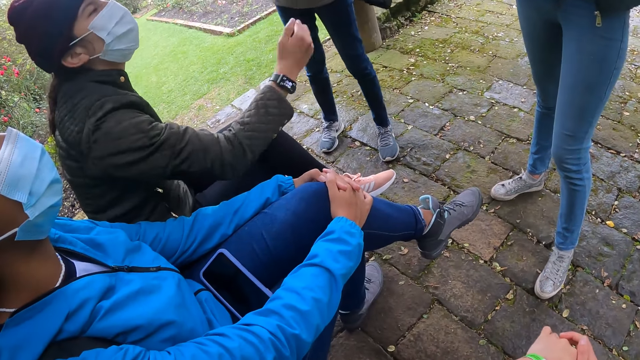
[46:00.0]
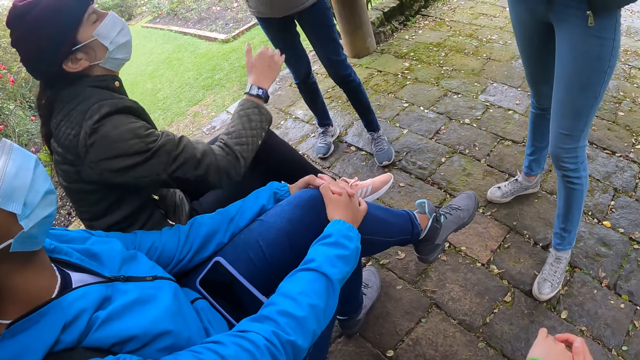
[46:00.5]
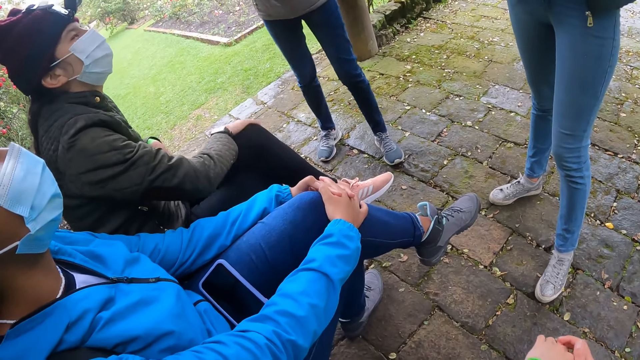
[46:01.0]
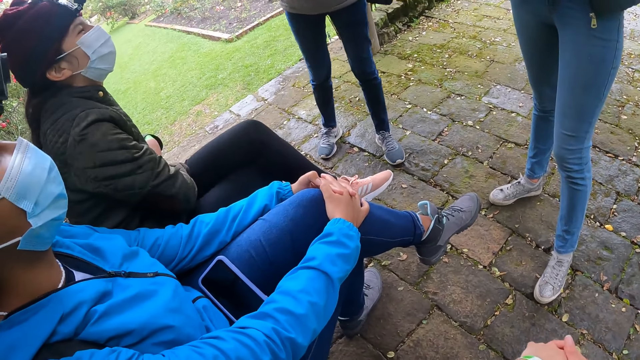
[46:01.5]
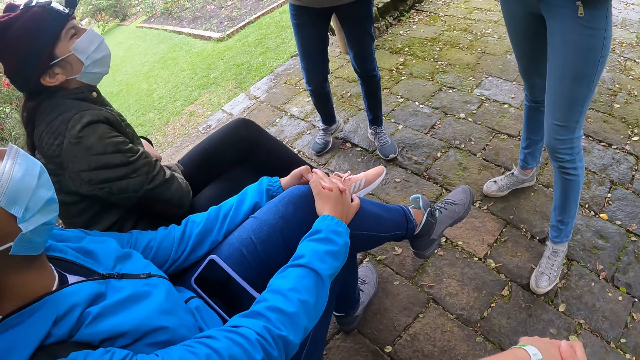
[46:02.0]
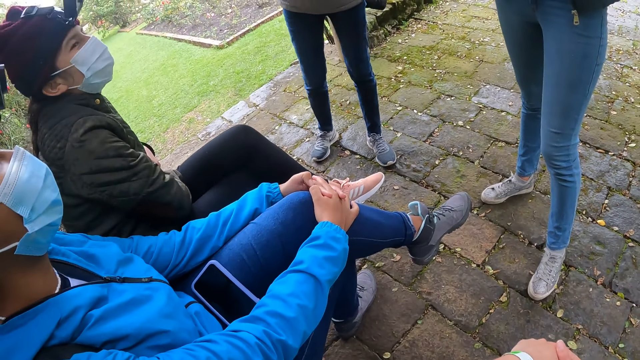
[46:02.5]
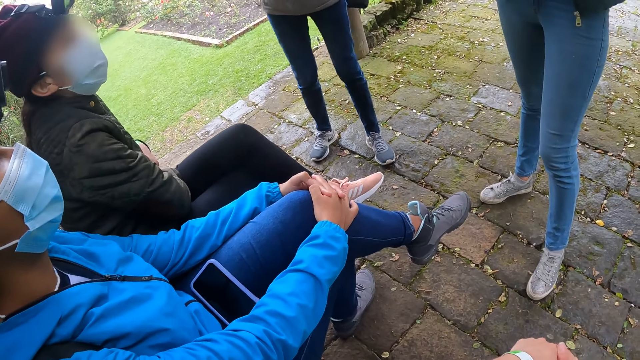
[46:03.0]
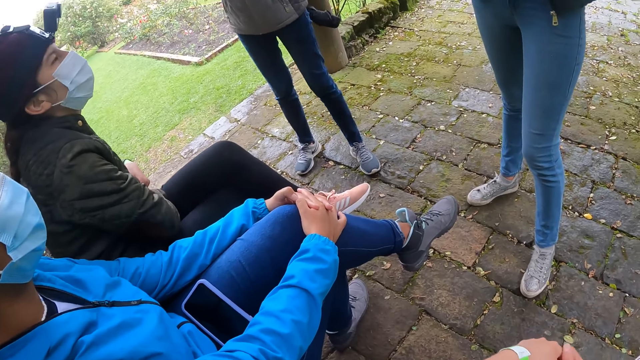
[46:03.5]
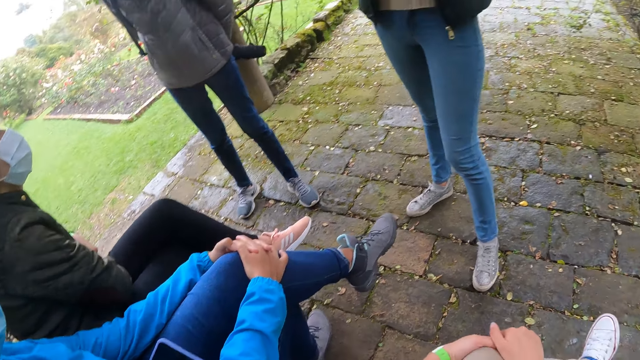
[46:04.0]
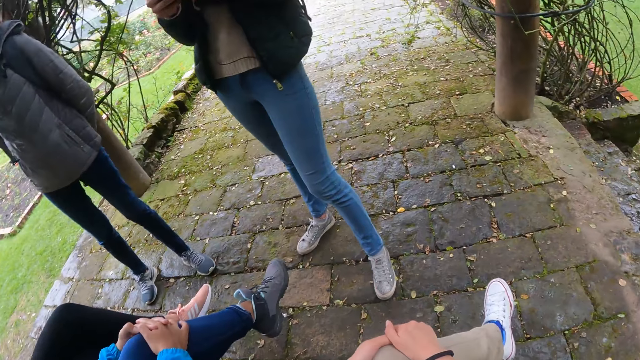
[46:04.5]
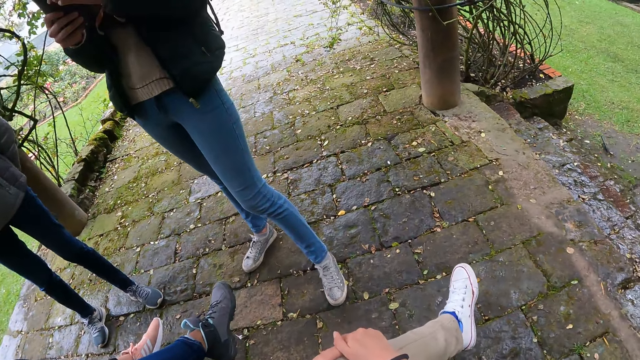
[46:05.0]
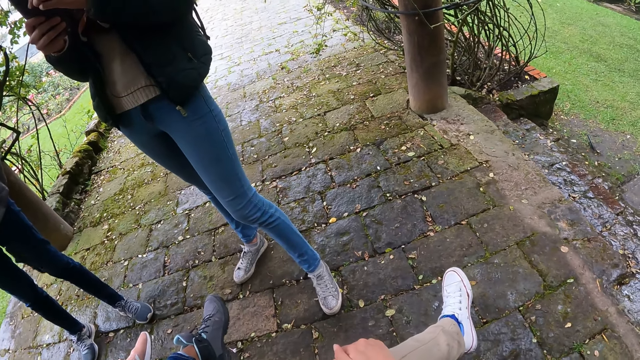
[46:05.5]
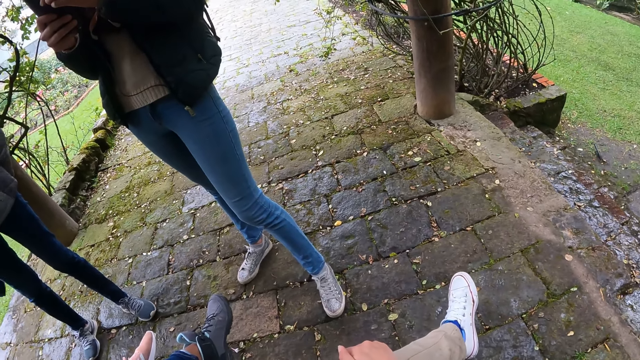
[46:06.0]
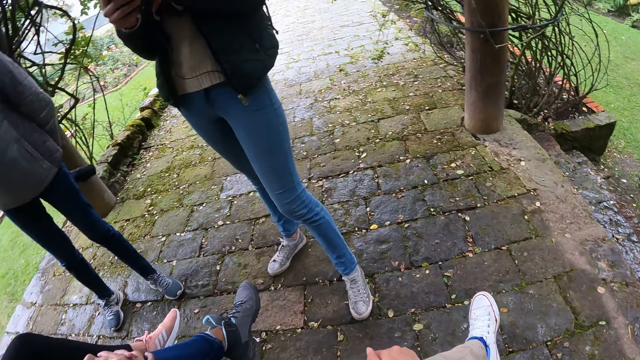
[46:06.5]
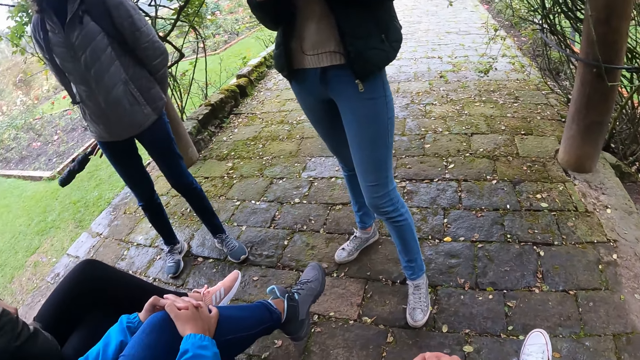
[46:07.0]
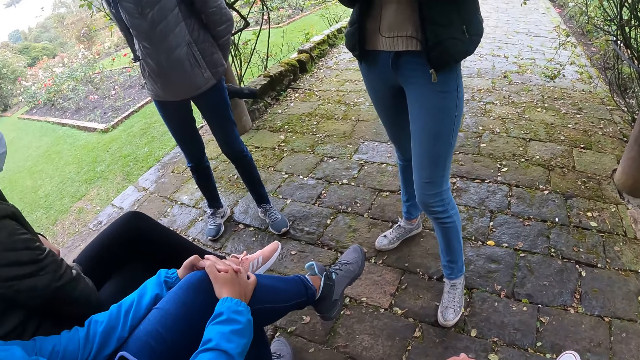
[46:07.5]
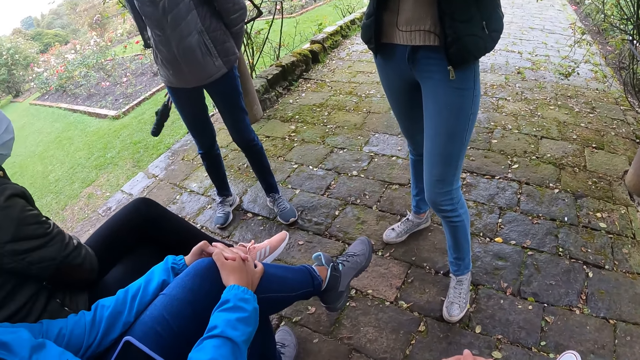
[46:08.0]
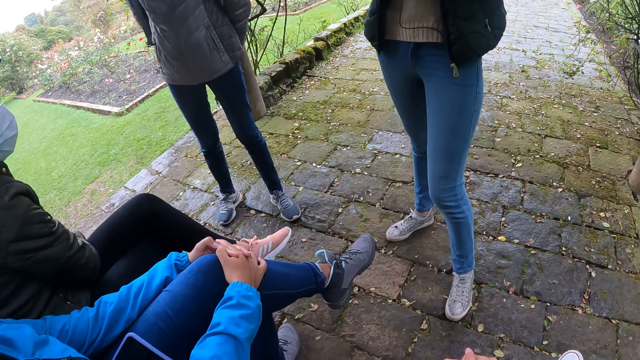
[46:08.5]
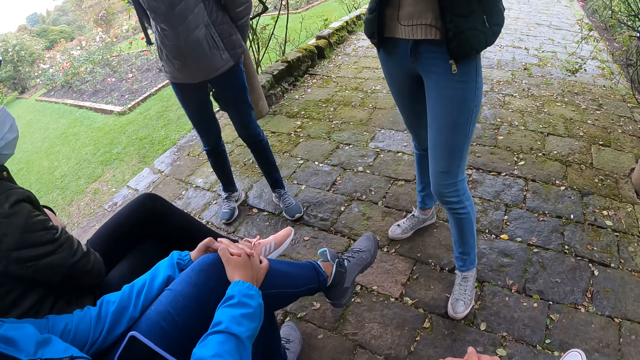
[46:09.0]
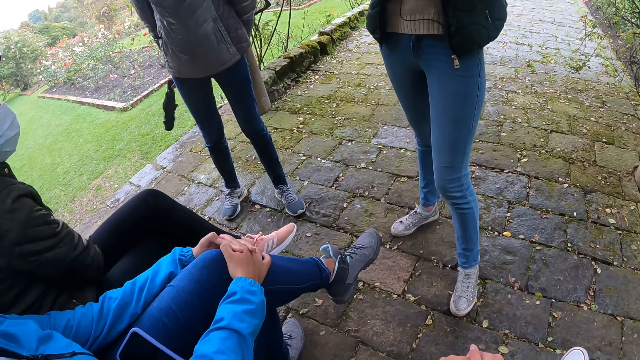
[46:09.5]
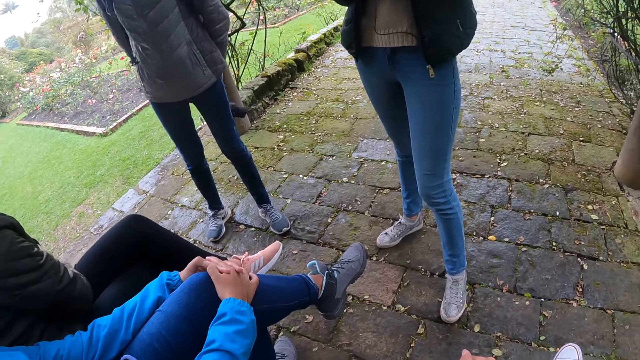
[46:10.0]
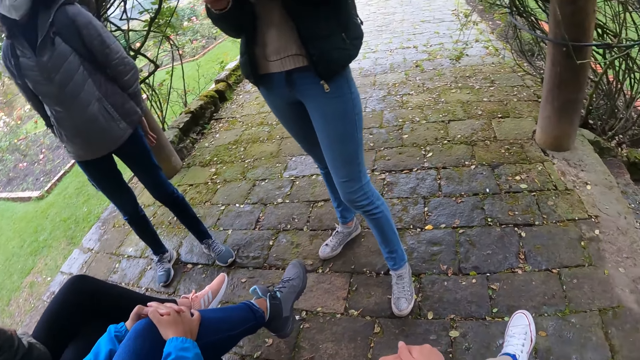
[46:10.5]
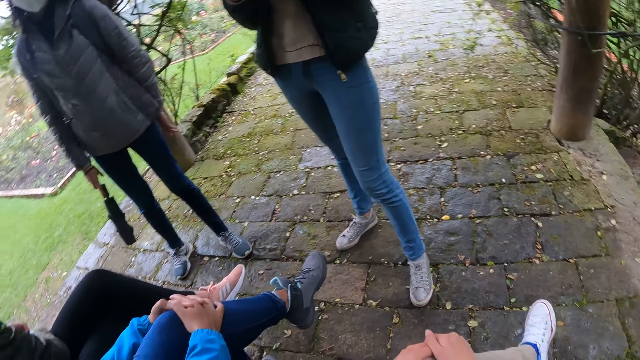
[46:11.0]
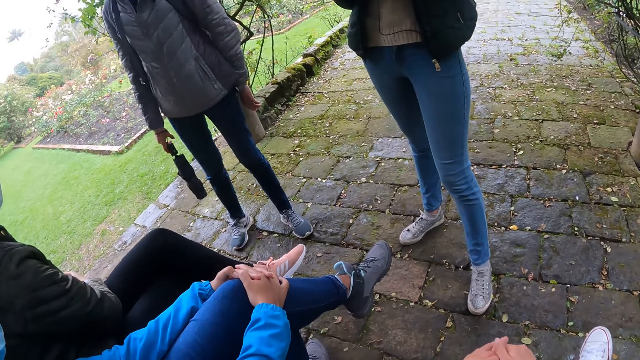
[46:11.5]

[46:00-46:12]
A lady makes gestures with her hand. Another lady holds her feet. Another lady swings the umbrella in her back.

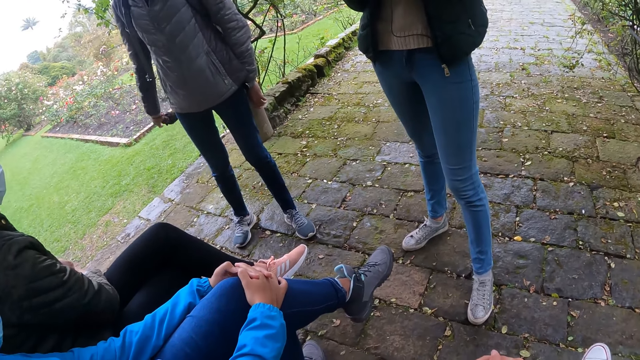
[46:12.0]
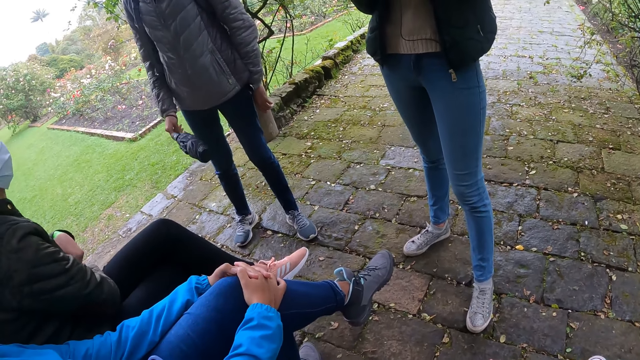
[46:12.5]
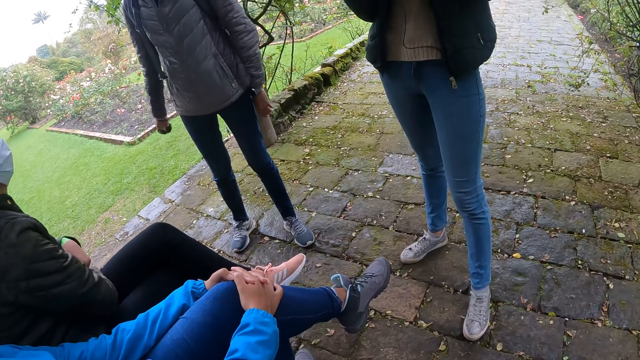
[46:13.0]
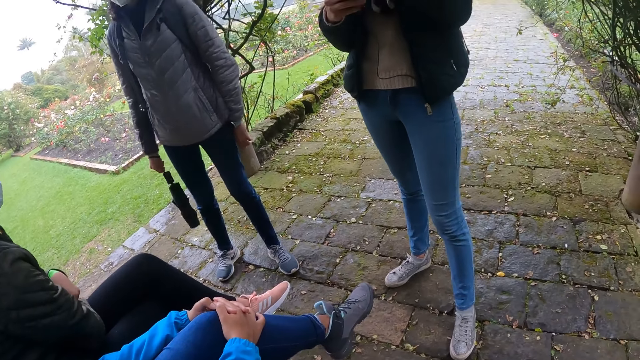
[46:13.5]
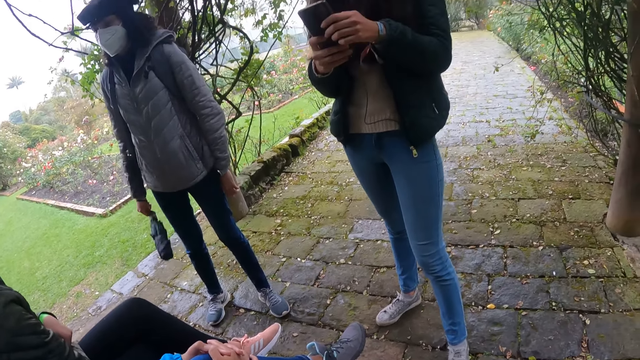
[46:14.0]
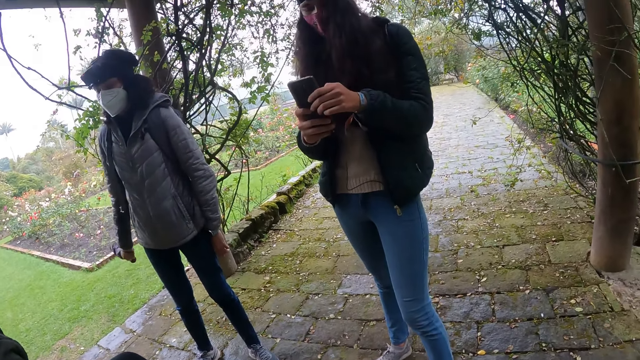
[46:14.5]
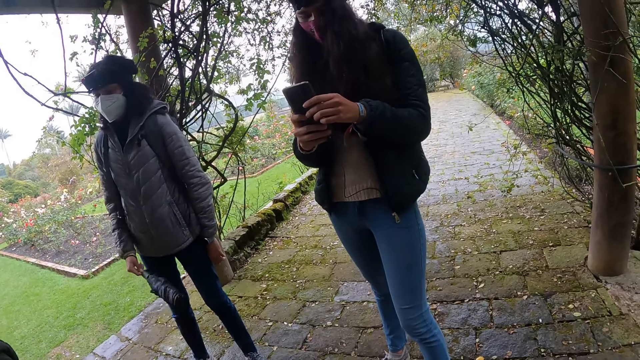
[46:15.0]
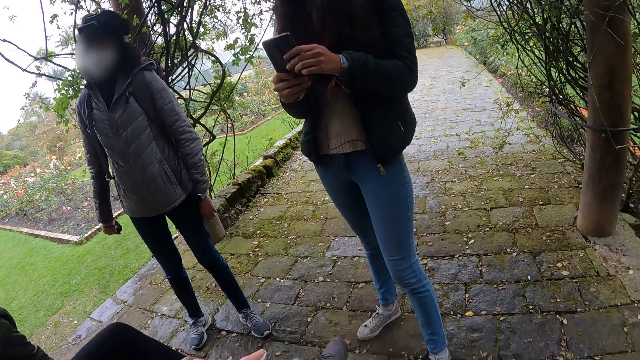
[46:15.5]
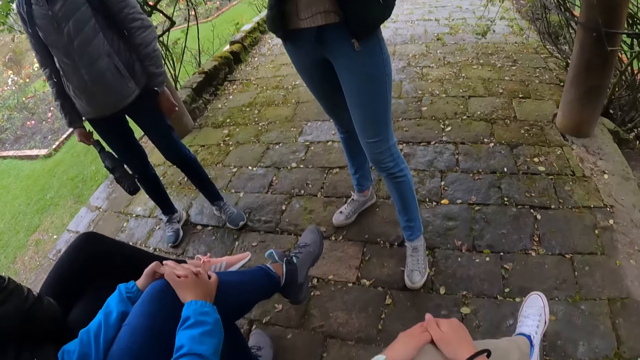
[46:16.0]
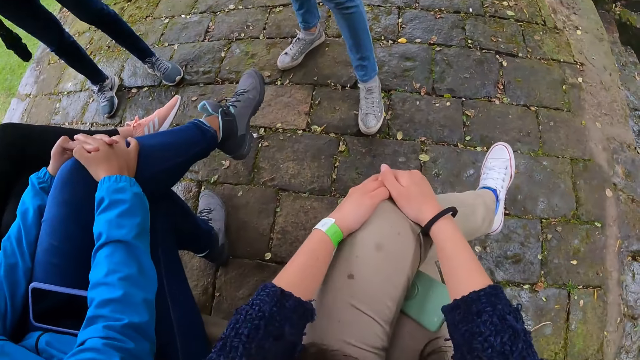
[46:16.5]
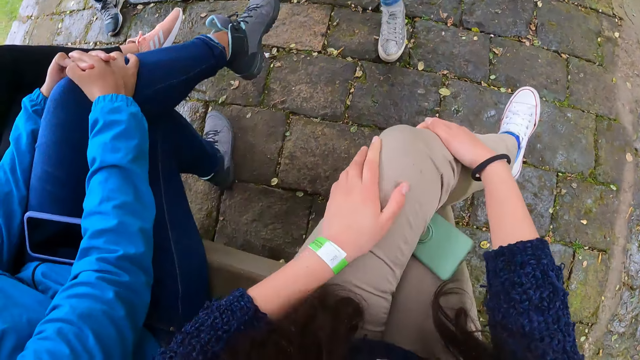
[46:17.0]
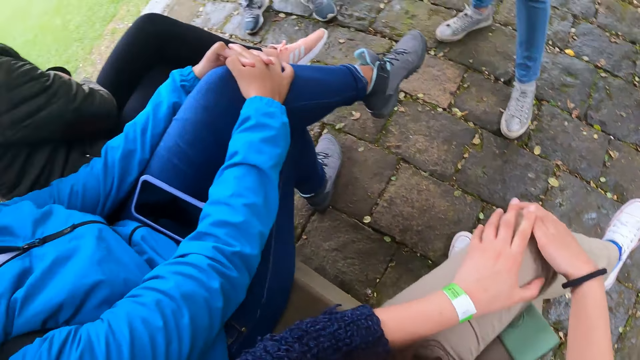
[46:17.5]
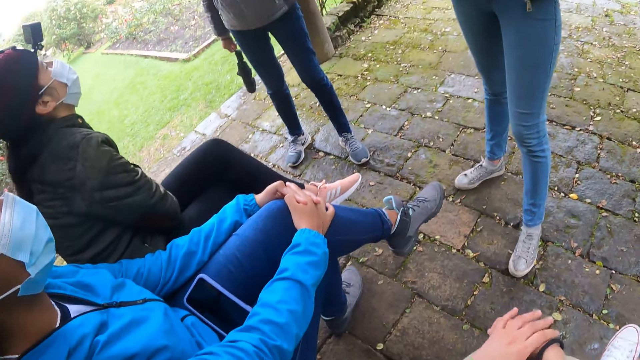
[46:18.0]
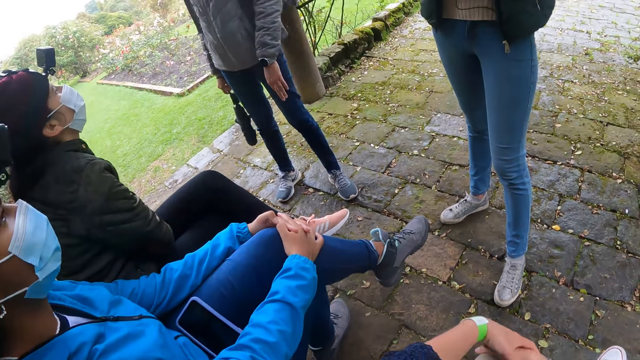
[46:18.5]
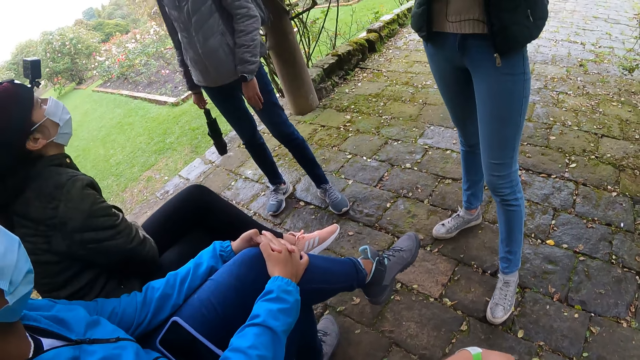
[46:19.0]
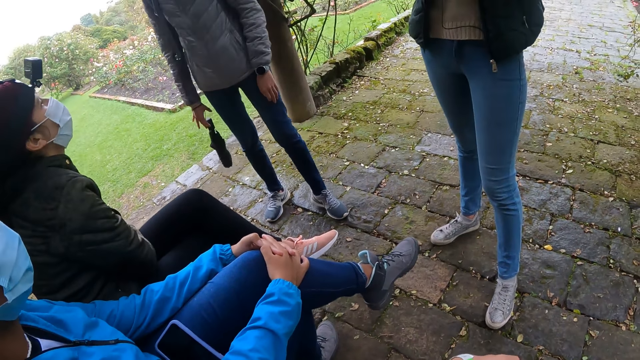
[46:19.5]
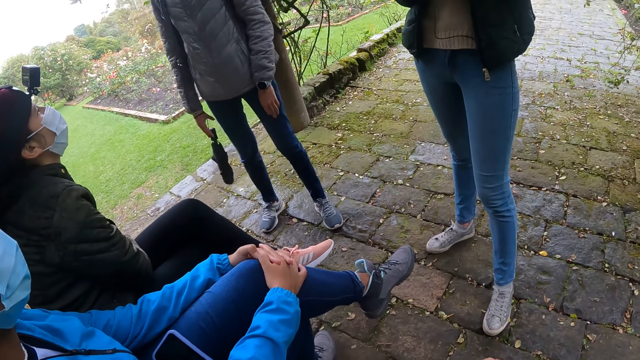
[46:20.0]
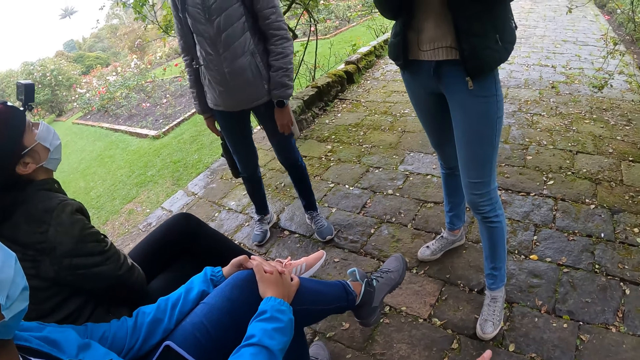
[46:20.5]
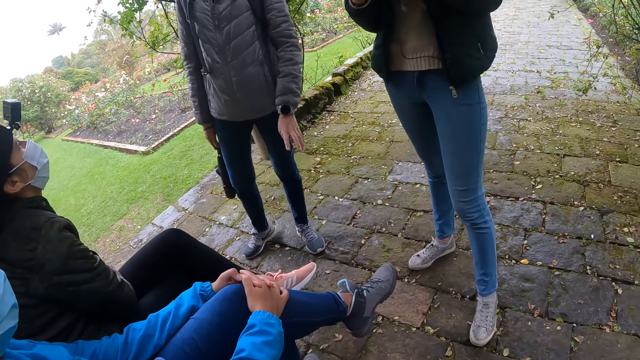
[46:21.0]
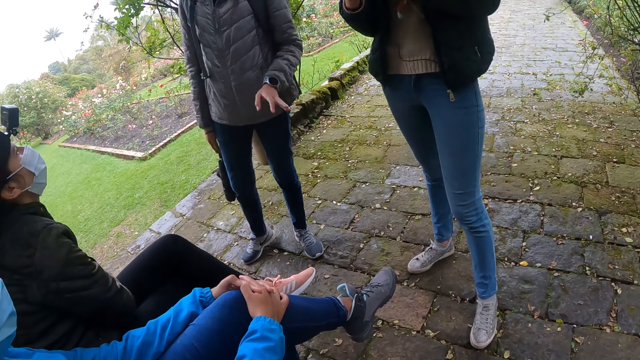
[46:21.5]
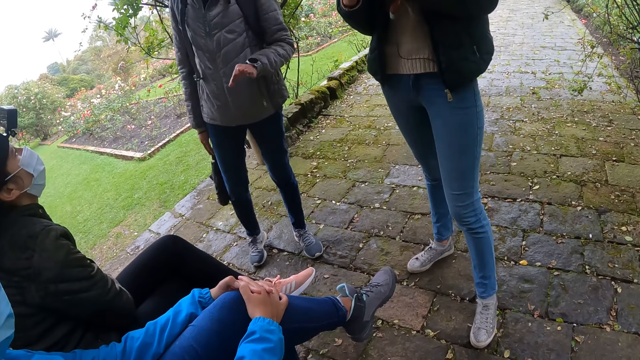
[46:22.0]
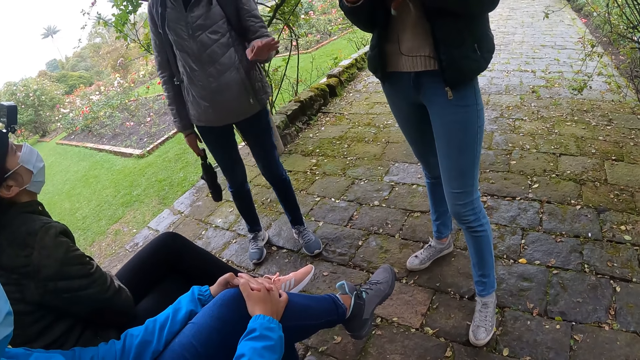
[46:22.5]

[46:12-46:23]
The camera wearer rubs his feet.
